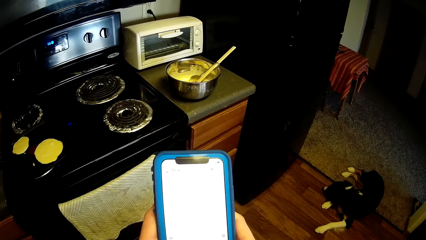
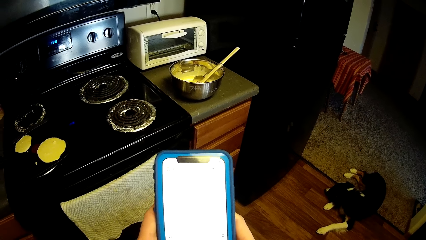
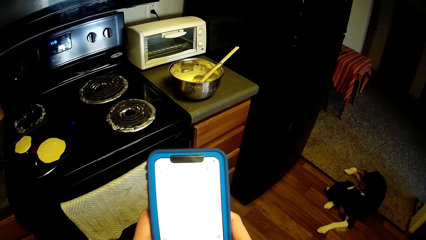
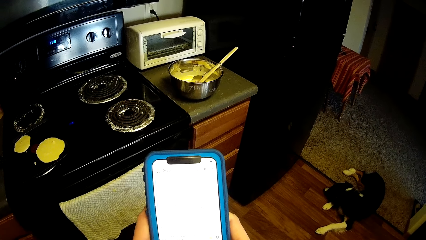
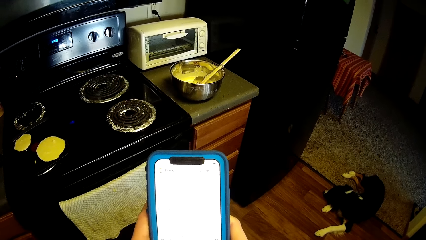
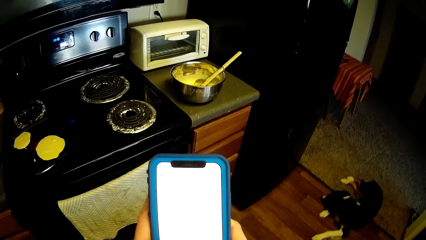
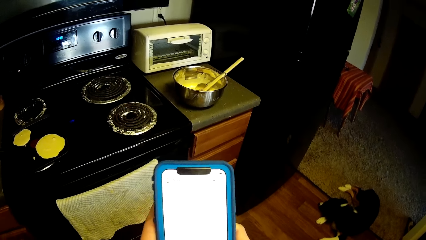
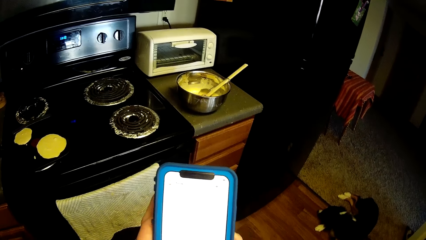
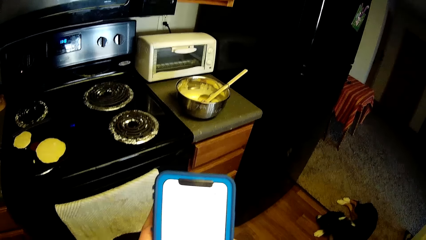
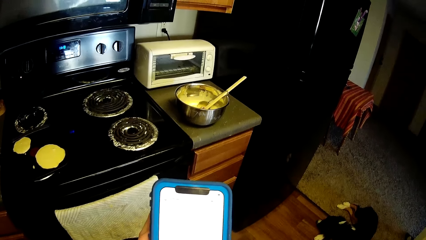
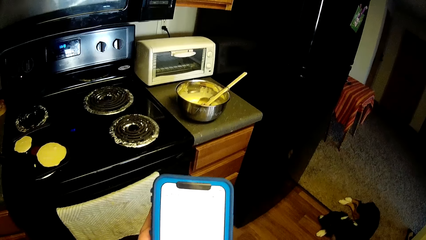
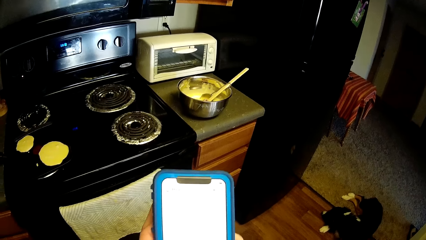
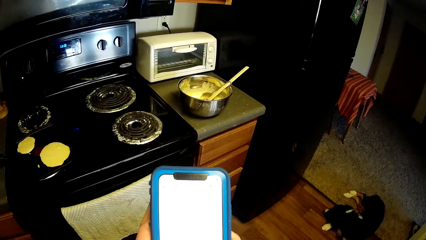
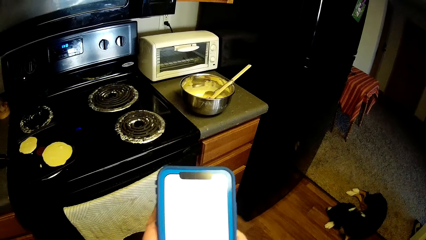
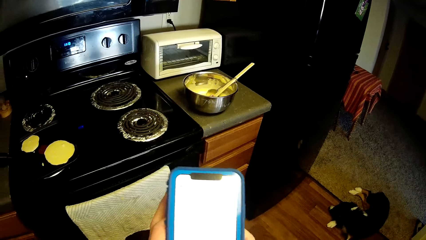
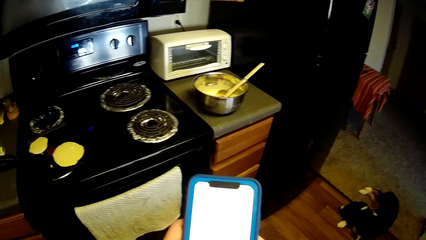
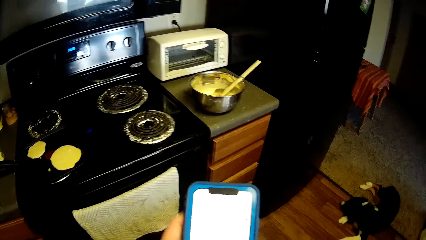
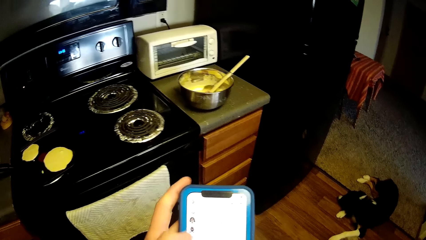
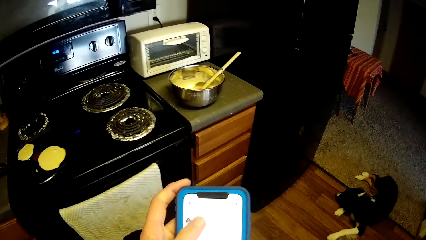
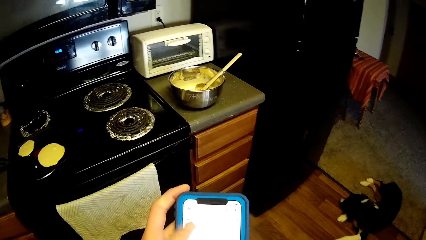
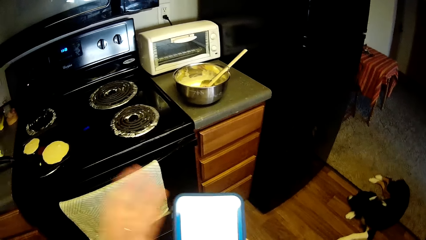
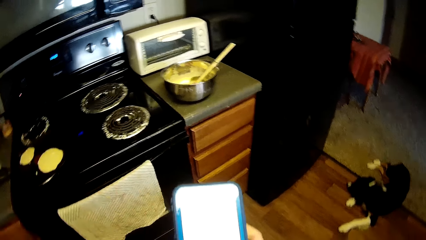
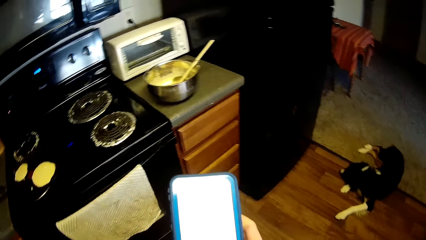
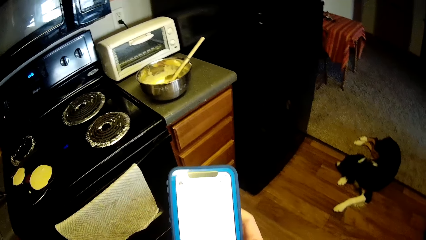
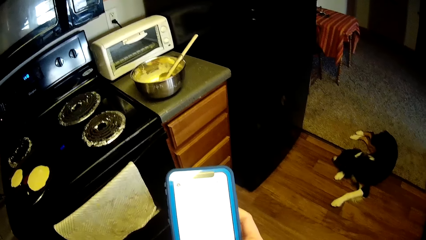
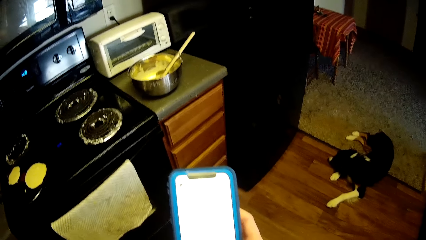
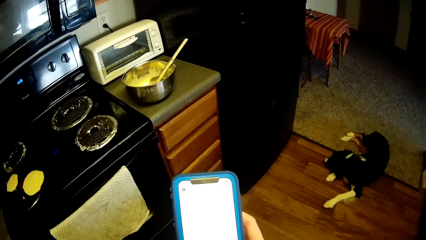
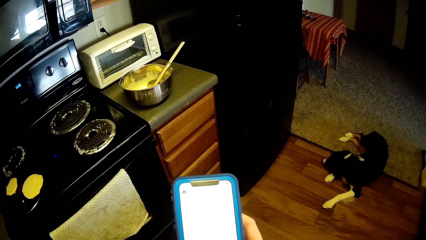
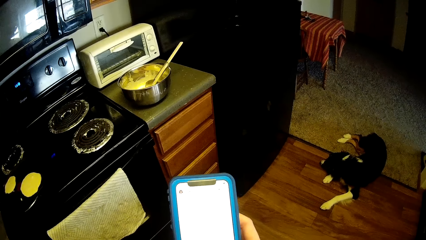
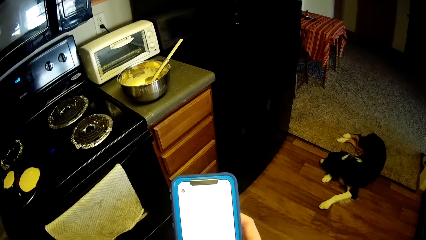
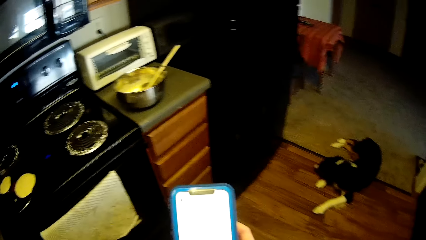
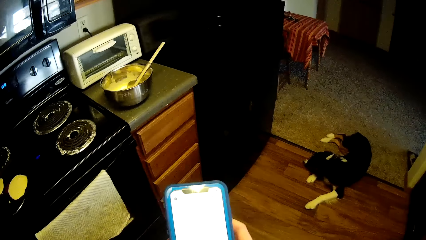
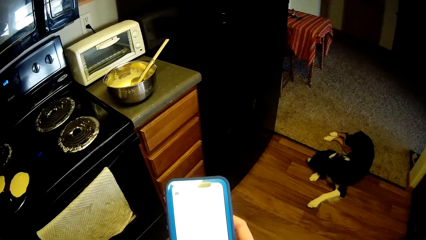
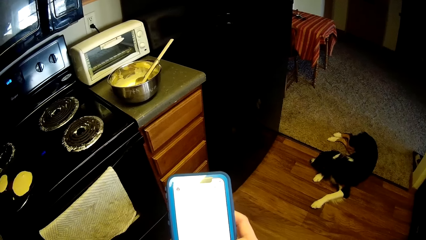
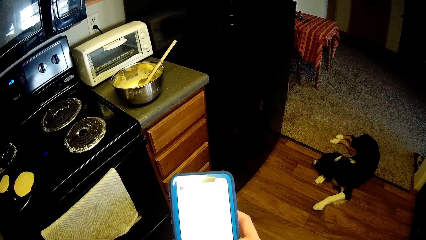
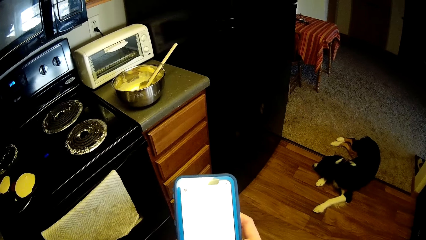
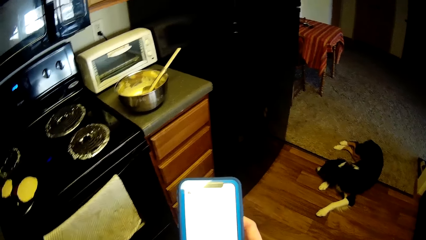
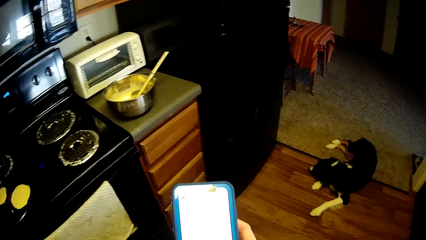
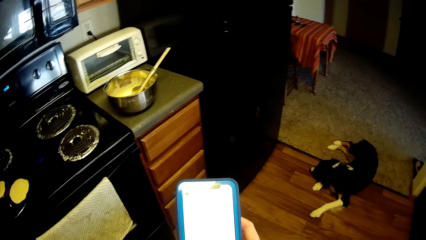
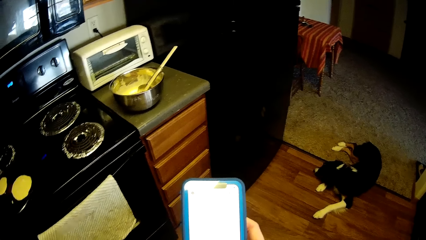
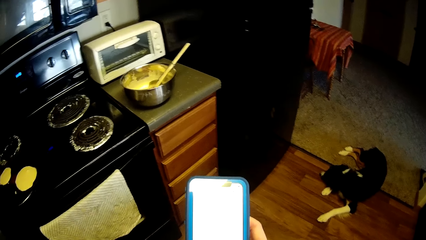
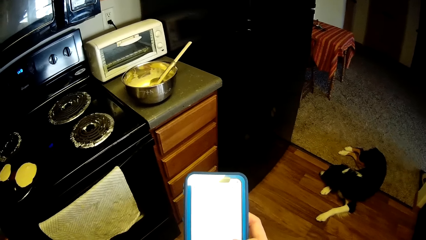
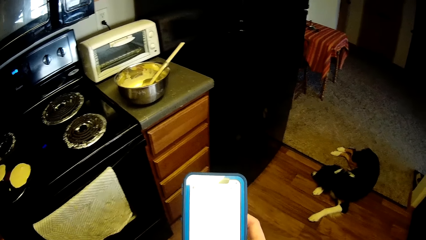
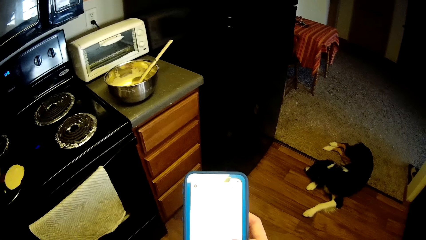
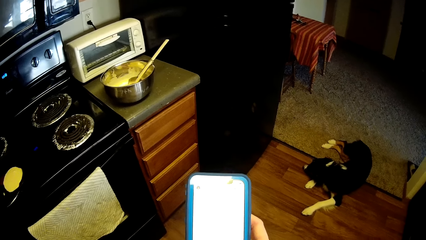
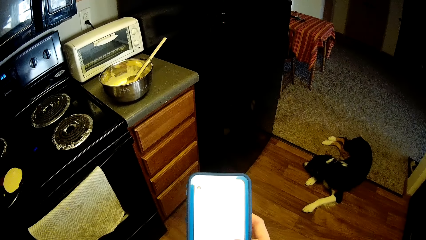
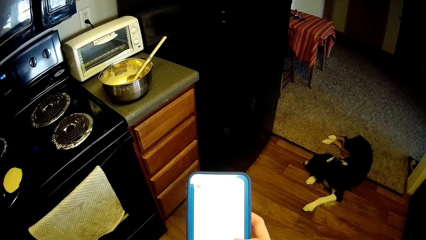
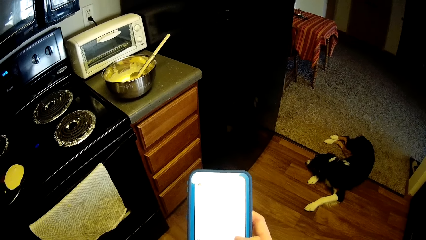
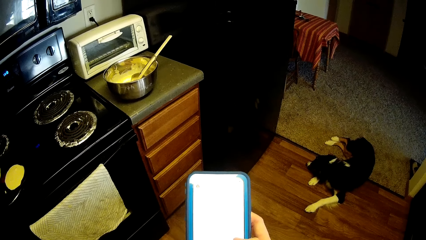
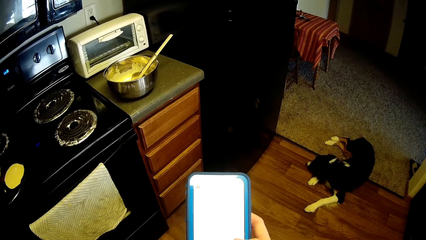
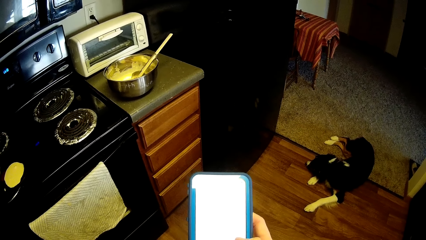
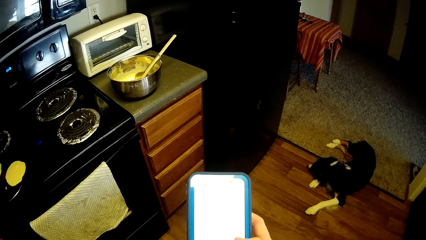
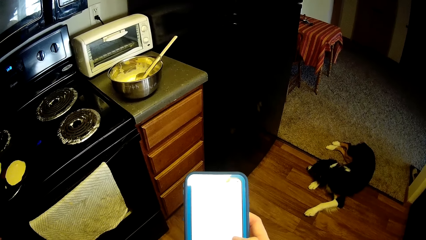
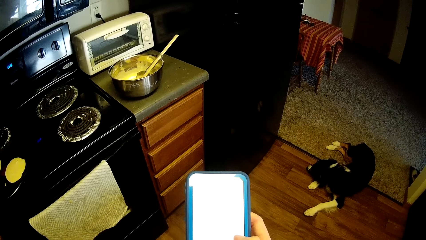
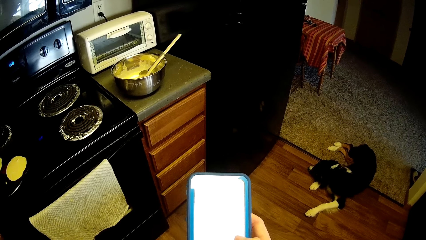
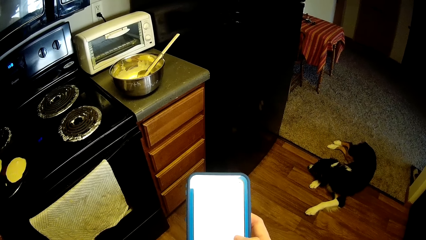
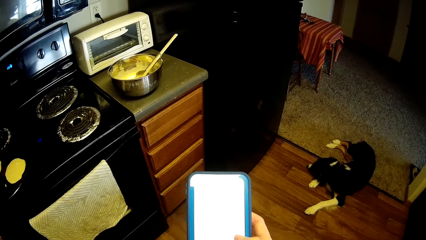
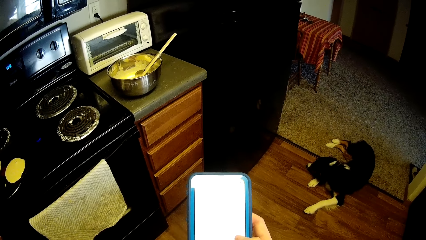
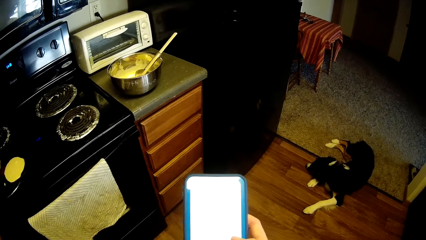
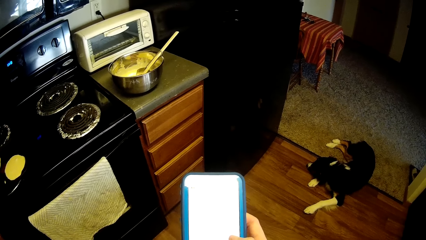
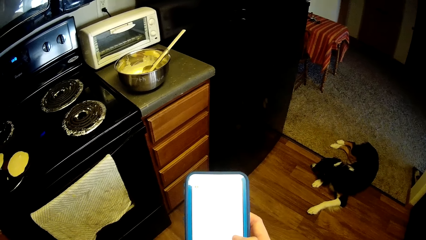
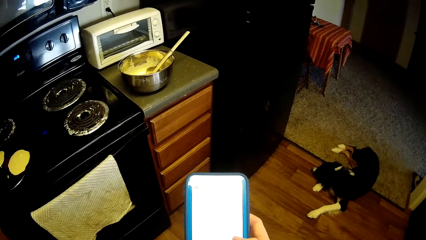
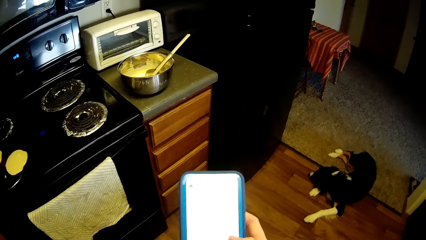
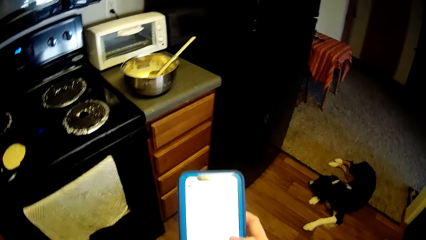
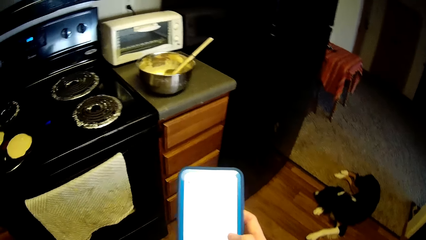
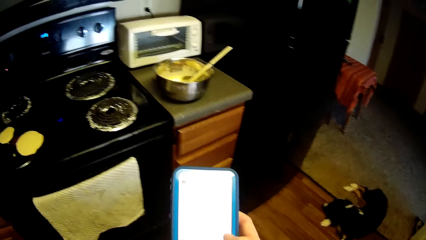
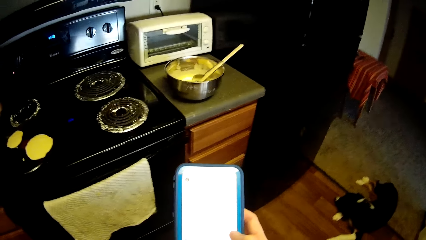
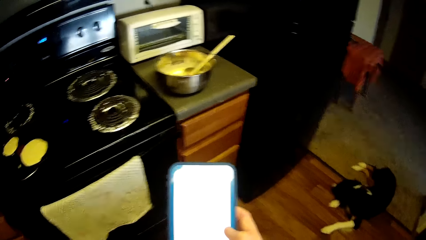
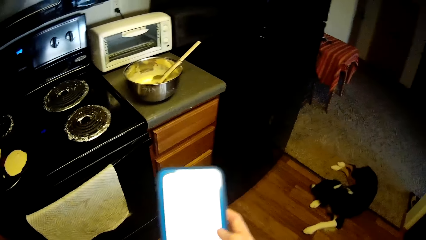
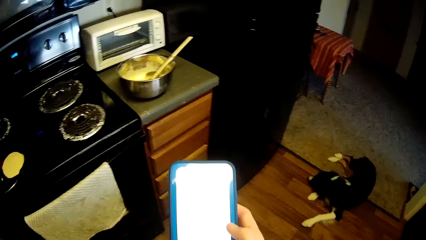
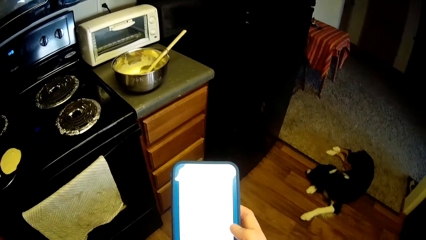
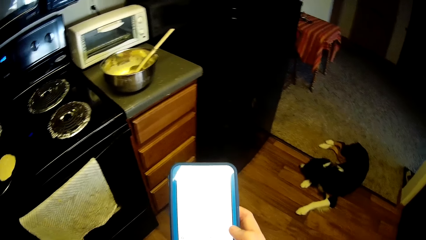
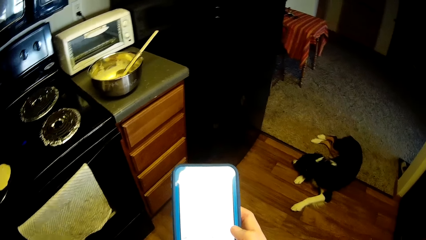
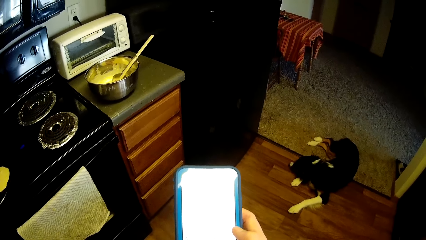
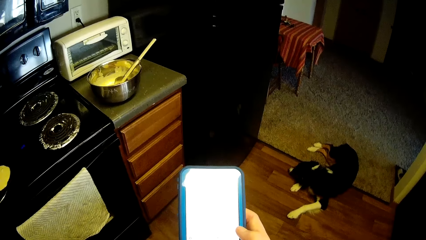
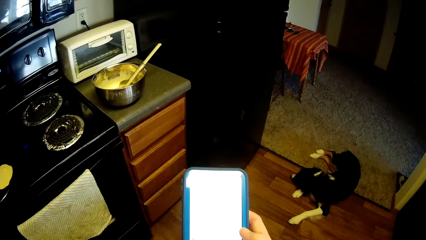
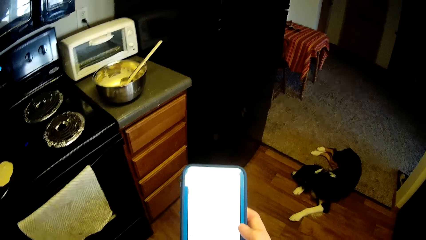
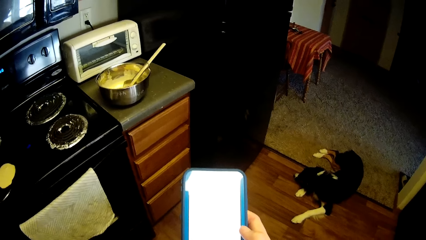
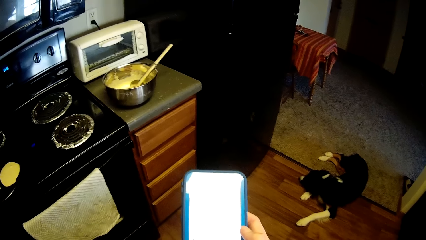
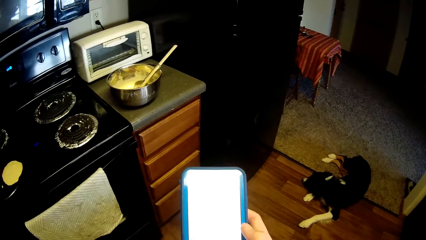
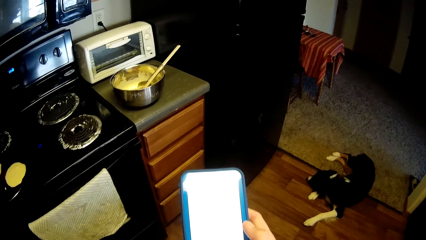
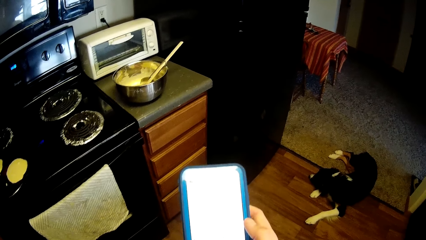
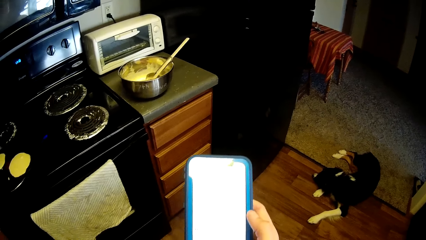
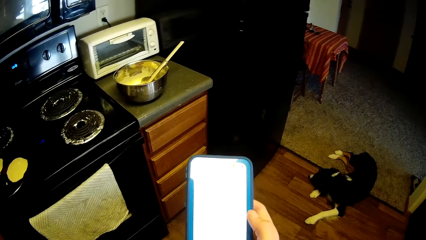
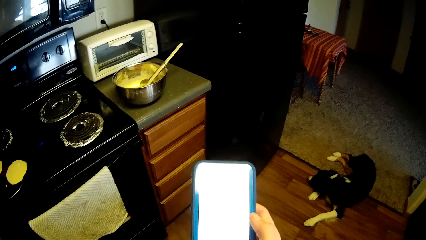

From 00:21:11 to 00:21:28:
The camera wearer moves the hand. She raises her left hand. She looks around.
